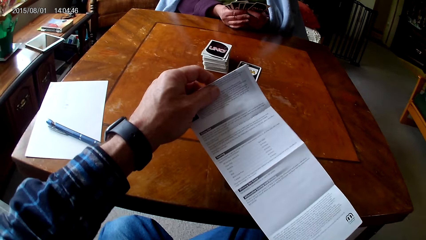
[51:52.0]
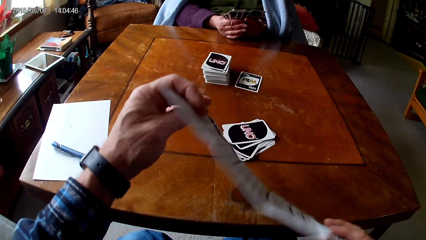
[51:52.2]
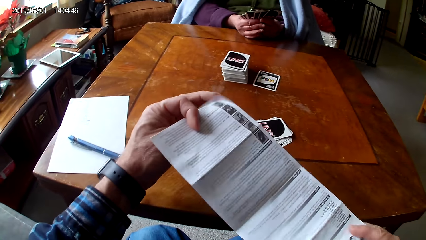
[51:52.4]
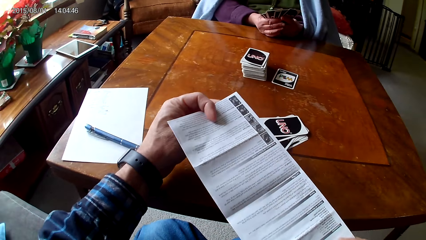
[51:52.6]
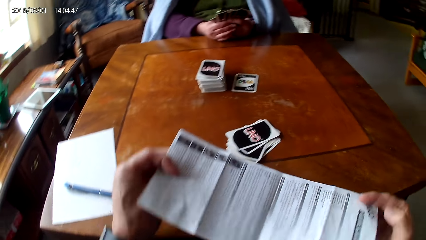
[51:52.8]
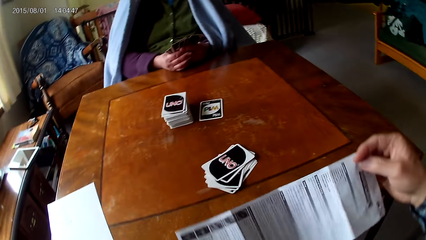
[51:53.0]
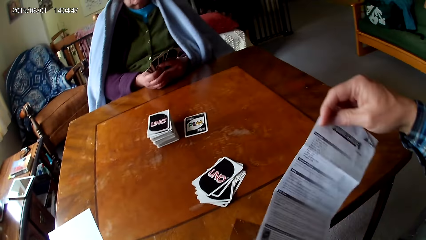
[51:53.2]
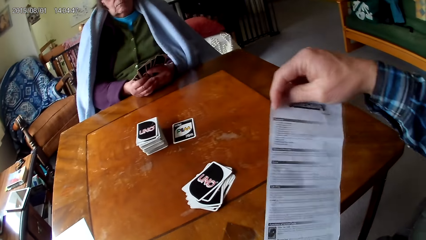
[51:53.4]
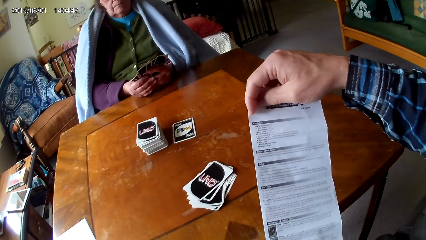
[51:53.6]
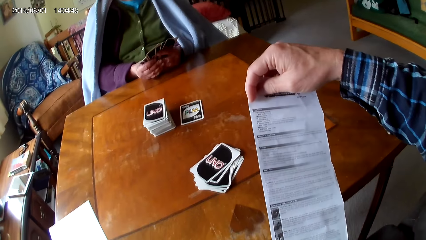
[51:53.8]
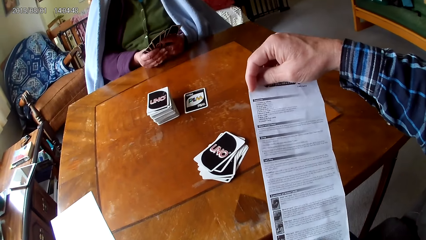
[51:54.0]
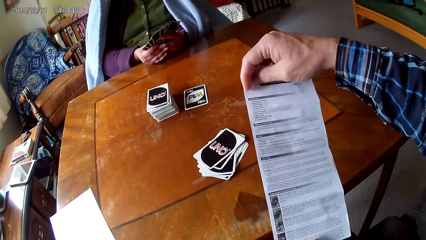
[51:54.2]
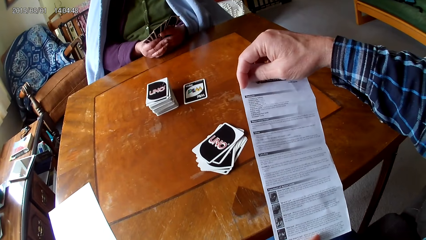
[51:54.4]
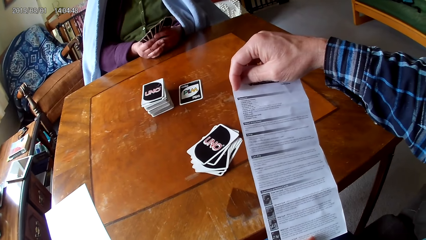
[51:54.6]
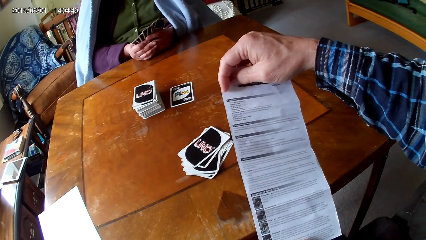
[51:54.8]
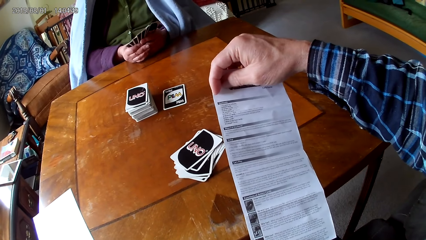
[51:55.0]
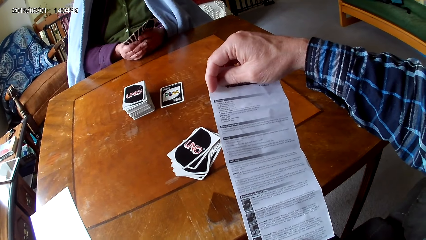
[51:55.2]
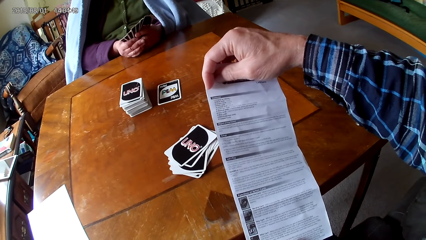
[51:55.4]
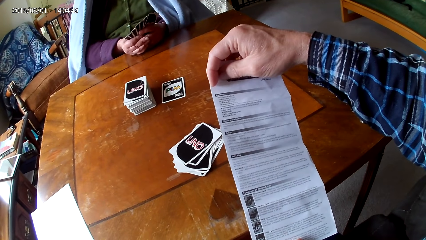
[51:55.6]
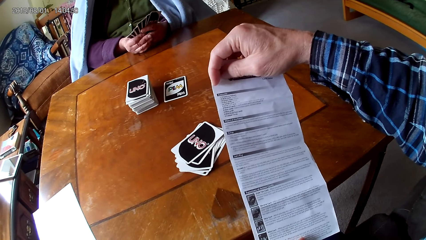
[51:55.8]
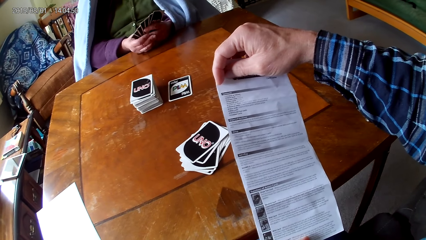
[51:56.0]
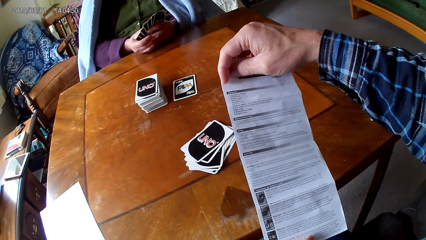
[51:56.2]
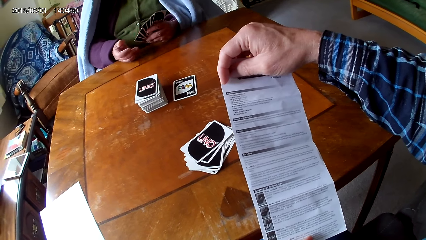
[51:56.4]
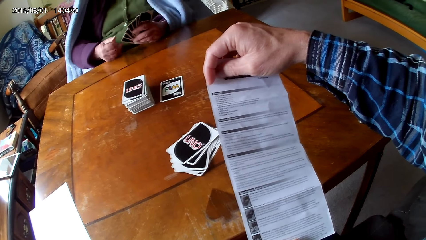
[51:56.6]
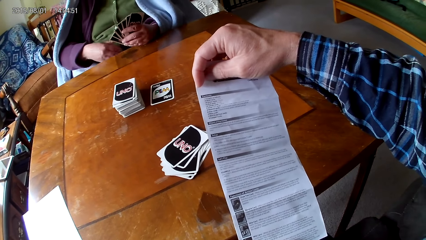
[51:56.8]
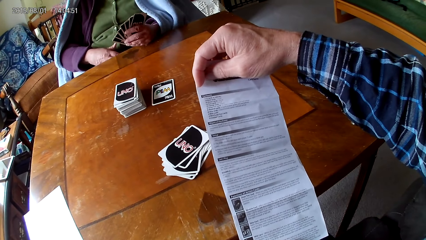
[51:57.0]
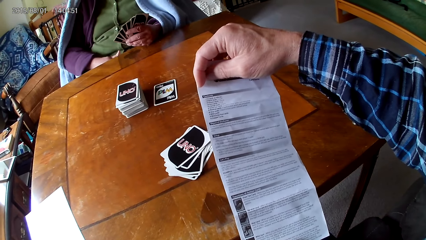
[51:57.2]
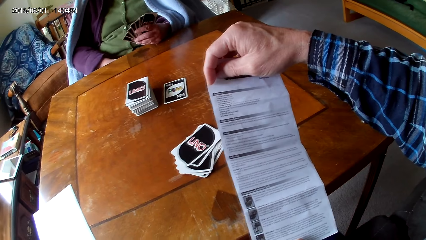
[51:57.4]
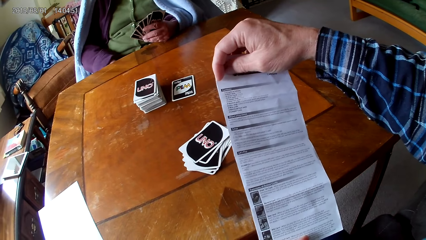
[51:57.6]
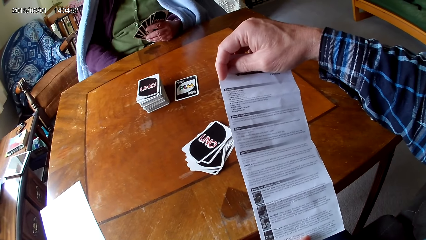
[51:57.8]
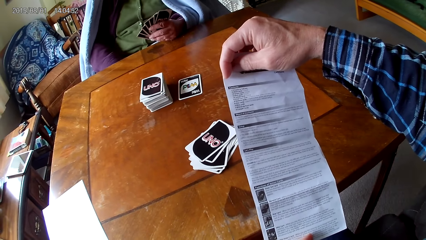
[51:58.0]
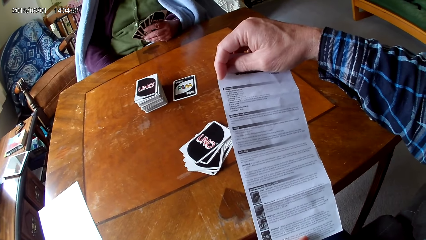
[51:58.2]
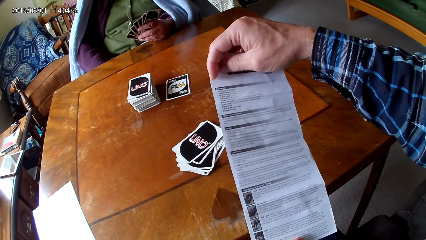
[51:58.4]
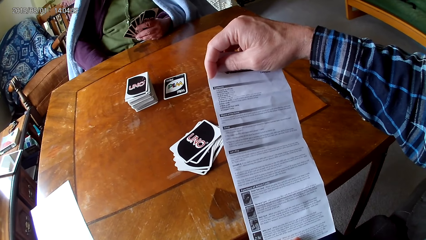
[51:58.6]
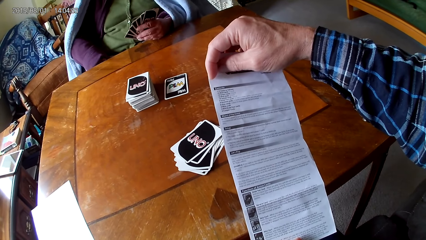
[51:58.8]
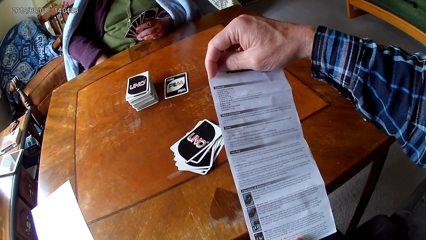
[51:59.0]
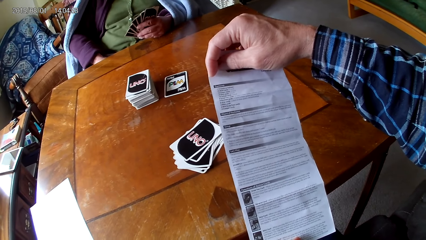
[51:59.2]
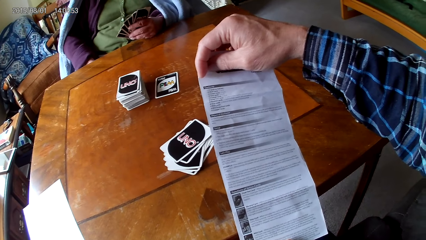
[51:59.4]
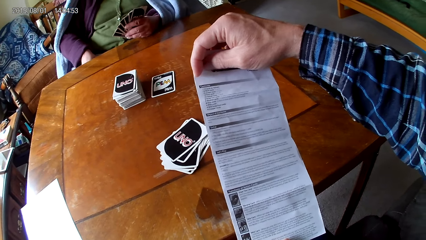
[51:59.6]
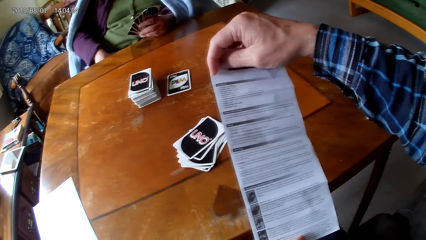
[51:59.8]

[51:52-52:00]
The camera wearer opens up the paper. They flip the paper. They read the piece of paper.

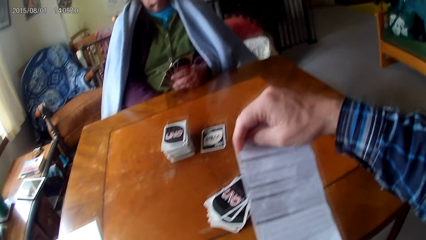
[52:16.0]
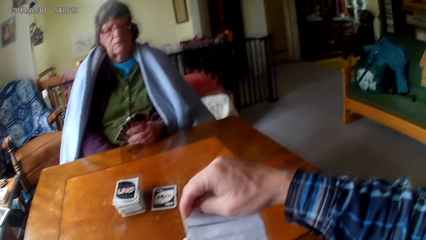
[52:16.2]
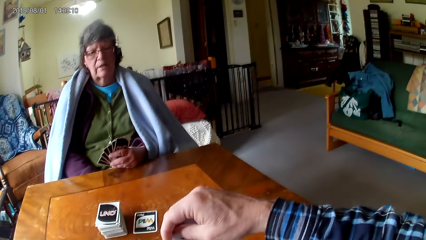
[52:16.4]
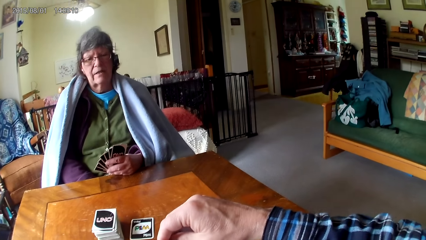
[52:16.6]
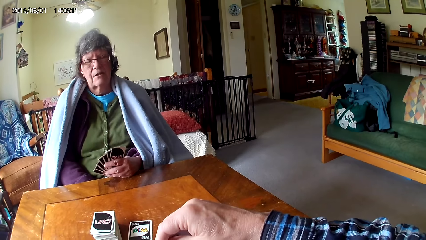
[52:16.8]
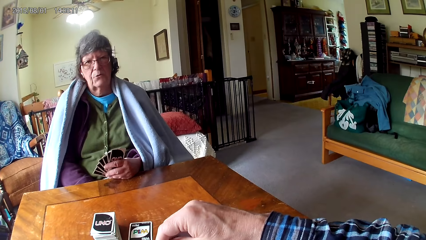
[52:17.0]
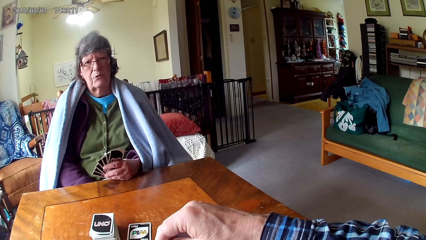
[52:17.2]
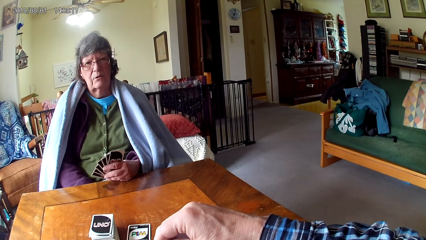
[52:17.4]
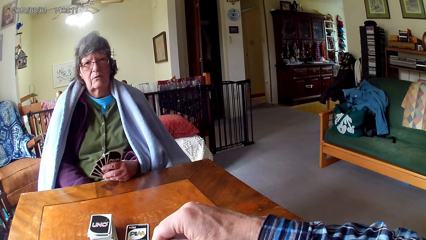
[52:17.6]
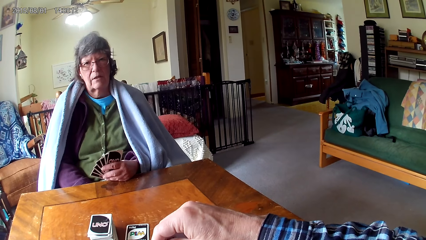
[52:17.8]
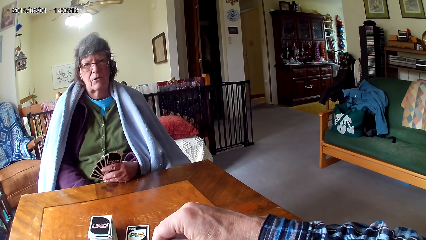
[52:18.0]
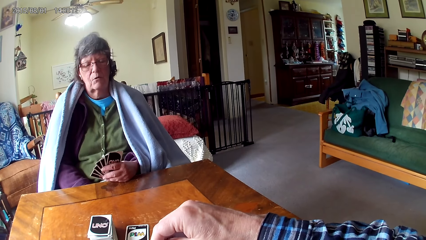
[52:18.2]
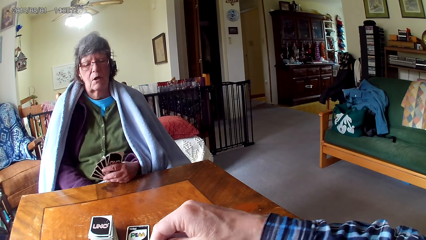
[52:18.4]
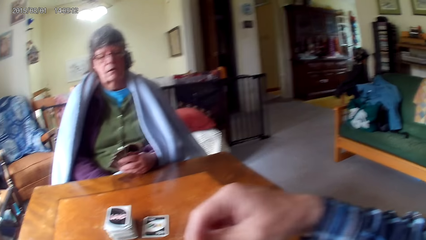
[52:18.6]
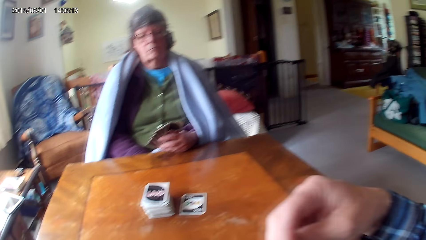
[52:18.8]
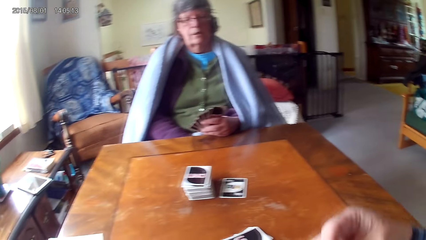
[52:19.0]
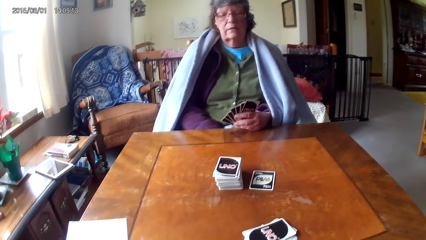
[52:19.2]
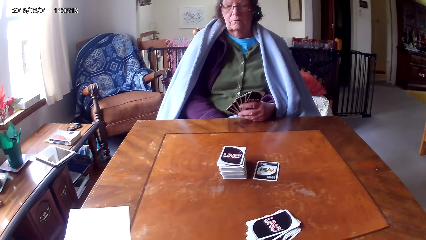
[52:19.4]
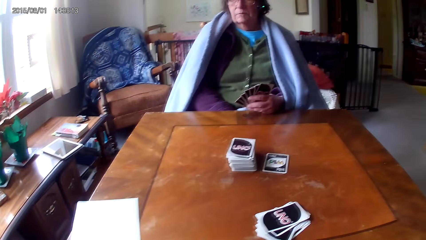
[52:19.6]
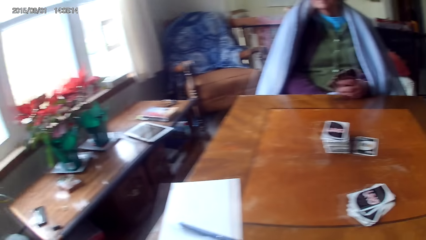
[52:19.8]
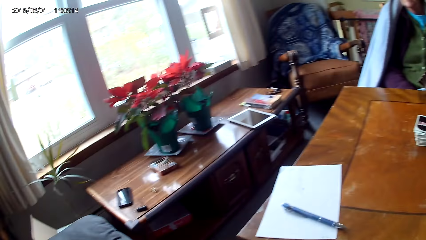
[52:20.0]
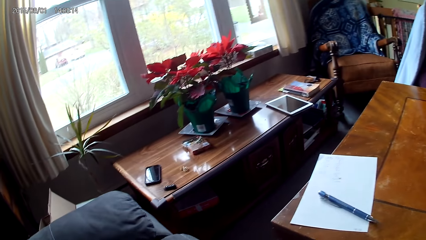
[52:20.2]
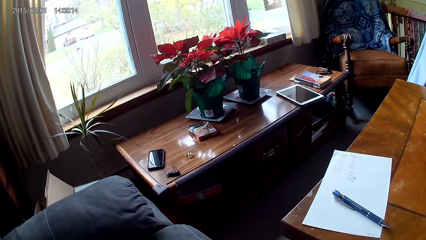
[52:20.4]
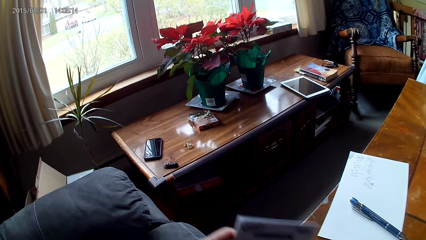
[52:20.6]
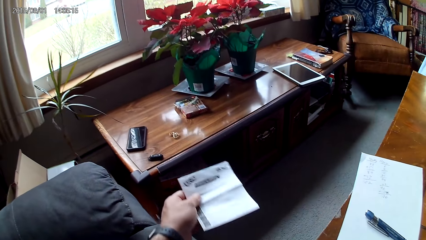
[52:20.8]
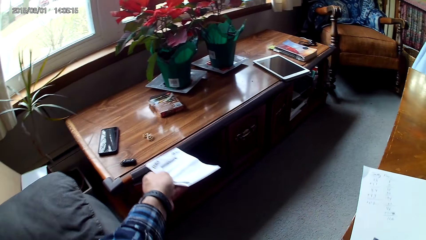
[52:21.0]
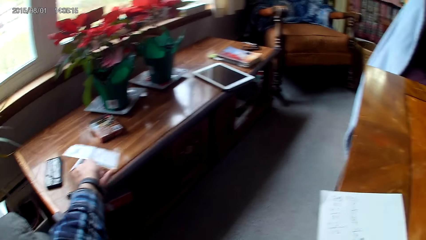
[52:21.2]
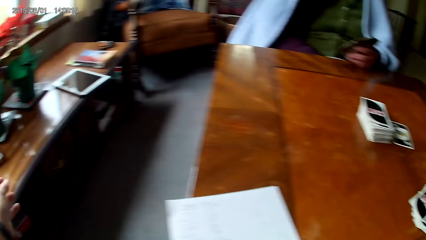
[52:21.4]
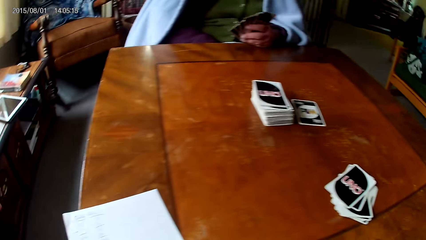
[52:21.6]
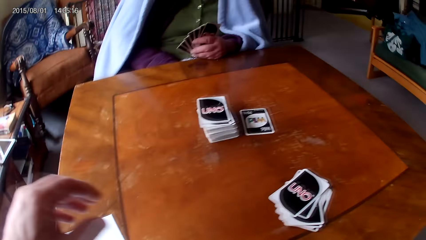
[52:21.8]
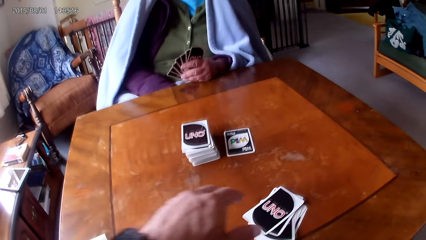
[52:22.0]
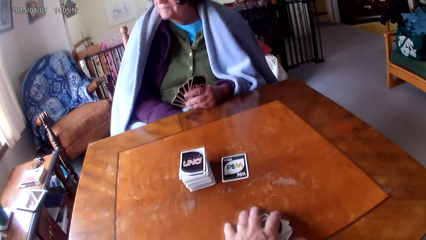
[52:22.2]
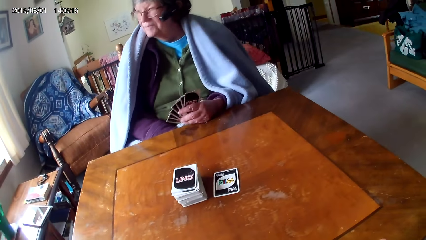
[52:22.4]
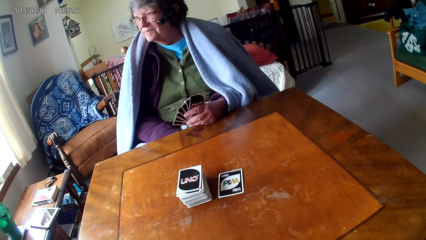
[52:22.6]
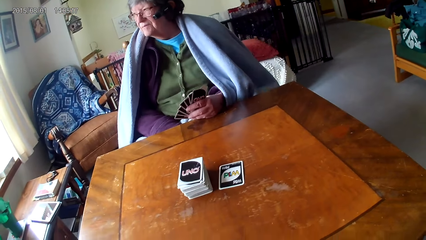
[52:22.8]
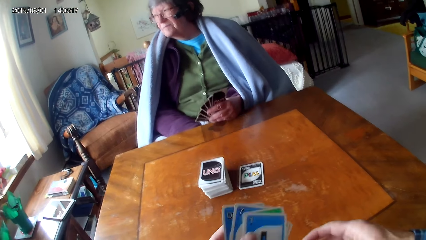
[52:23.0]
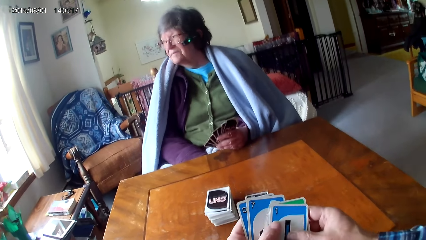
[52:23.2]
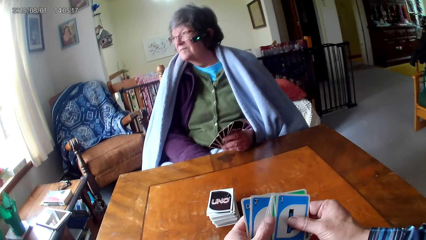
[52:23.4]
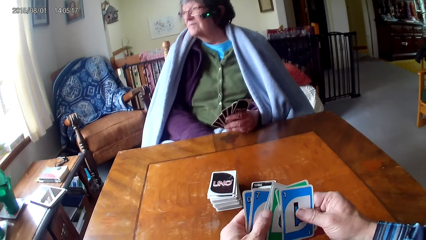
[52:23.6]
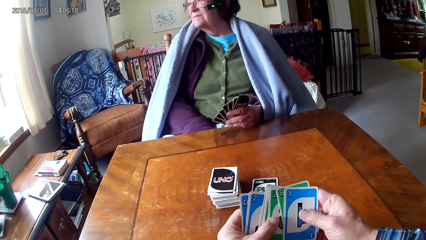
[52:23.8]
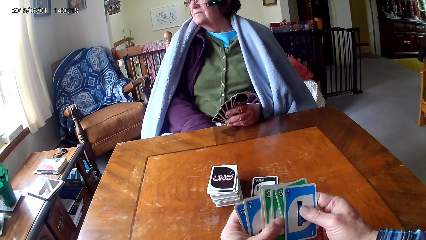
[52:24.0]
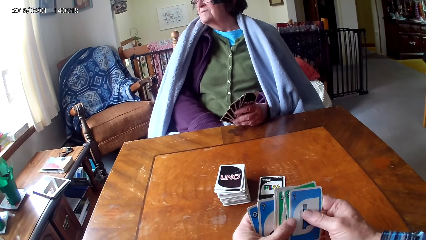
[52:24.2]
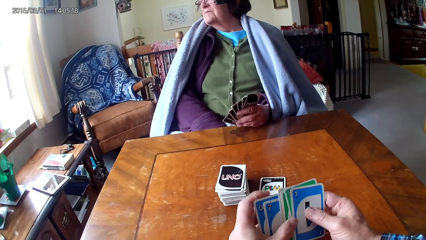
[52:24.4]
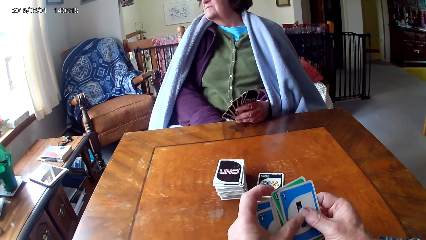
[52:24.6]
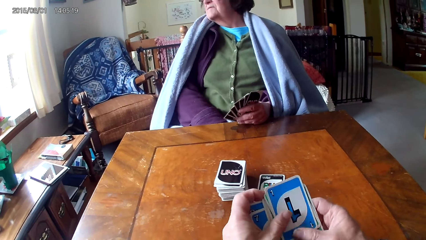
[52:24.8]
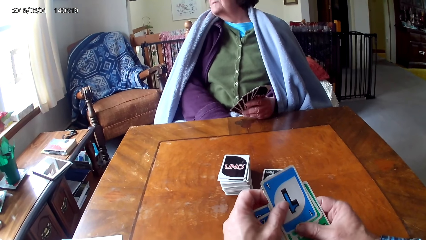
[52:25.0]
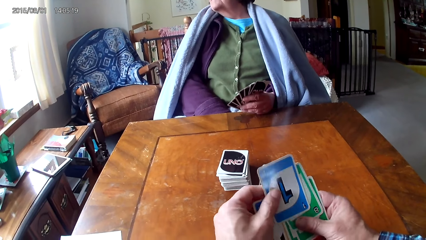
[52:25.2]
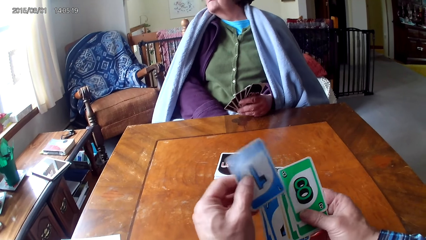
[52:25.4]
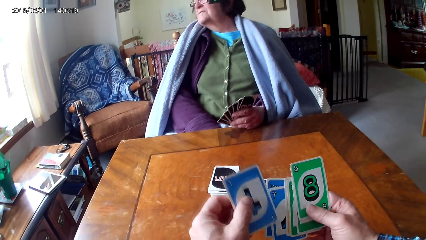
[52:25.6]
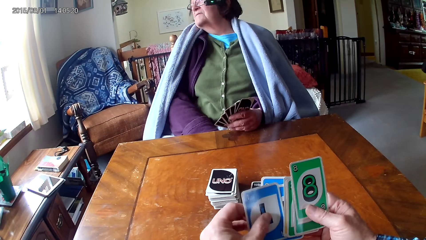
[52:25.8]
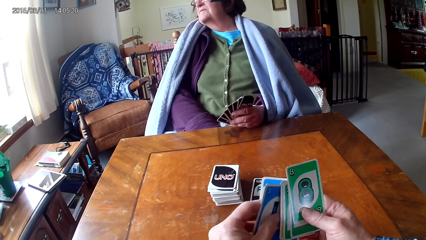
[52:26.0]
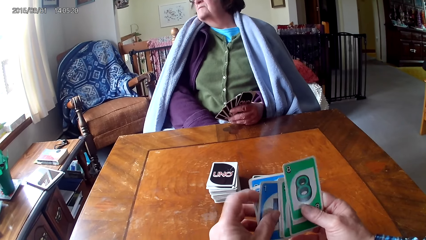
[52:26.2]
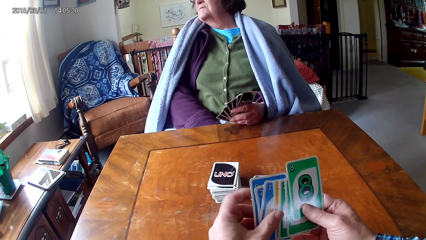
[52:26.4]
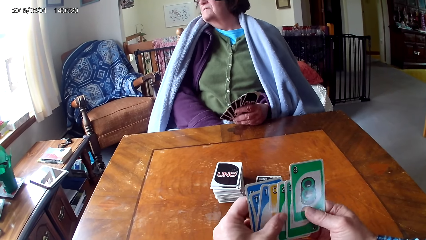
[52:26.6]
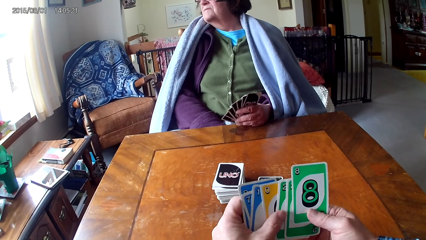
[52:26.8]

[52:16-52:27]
The camera wearer talks to a woman. The woman talks to the camera wearer. The camera wearer chucks the paper. They put the paper on the table. They arrange the cards.
